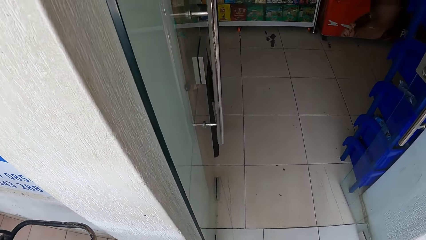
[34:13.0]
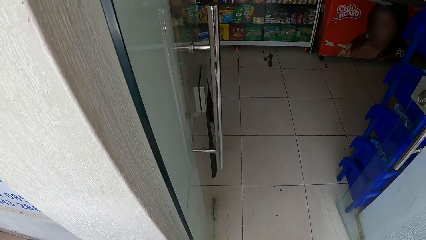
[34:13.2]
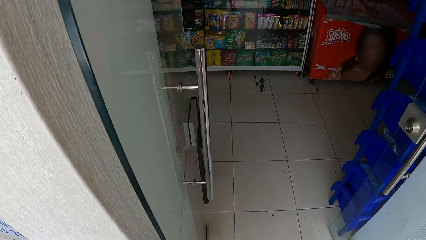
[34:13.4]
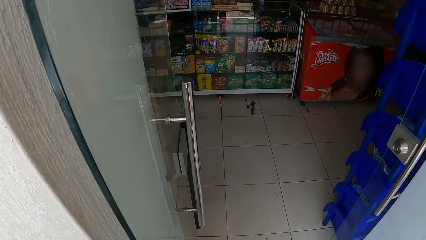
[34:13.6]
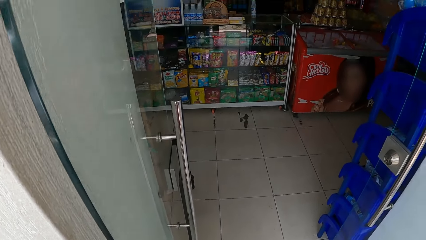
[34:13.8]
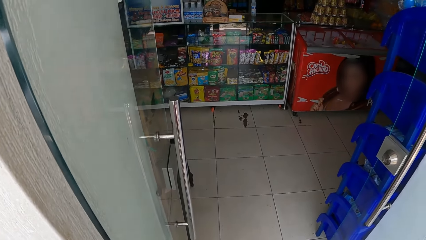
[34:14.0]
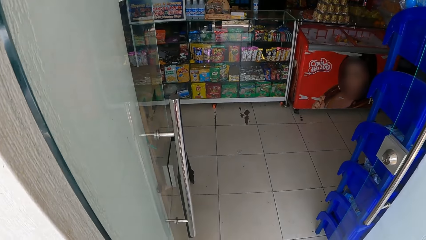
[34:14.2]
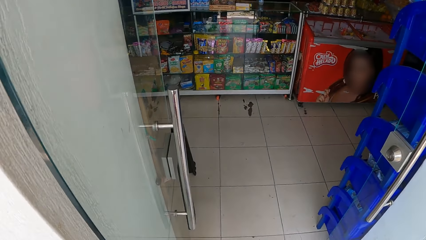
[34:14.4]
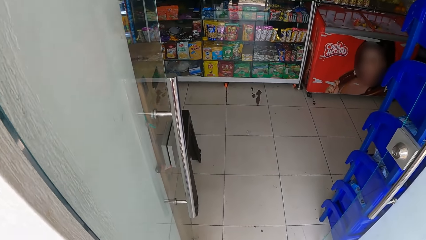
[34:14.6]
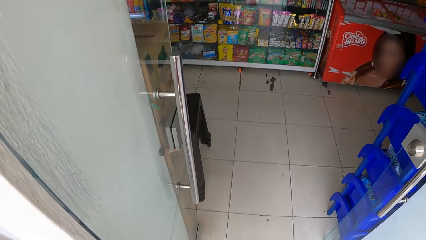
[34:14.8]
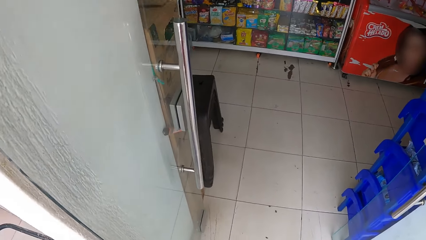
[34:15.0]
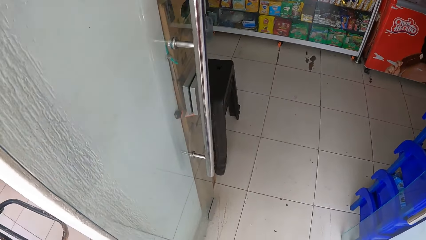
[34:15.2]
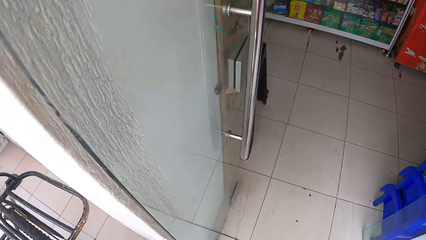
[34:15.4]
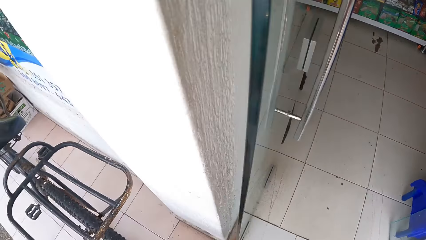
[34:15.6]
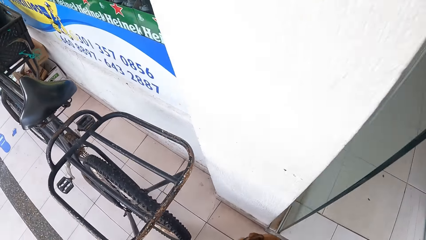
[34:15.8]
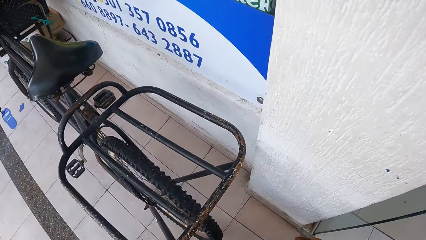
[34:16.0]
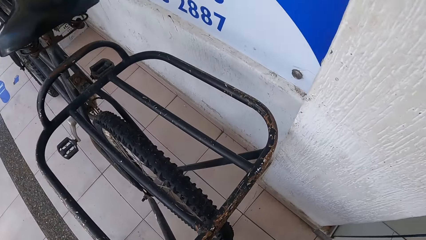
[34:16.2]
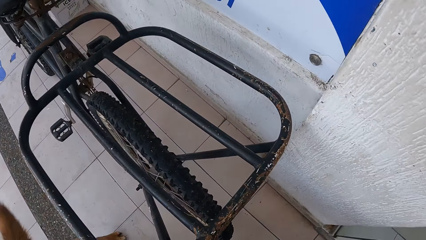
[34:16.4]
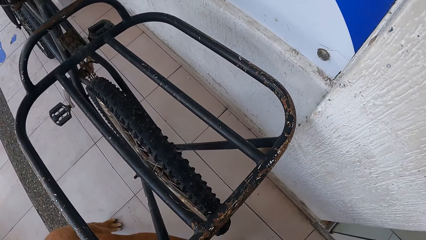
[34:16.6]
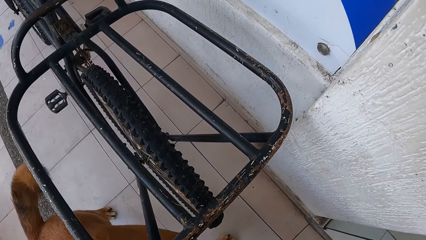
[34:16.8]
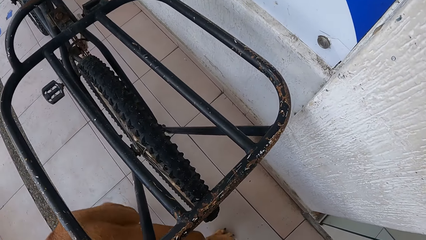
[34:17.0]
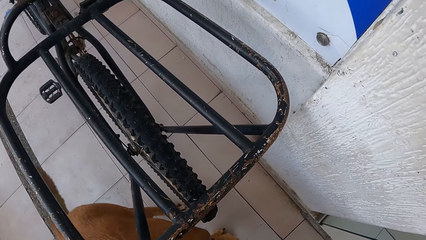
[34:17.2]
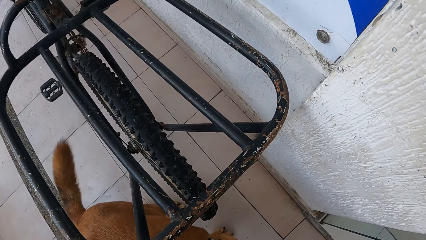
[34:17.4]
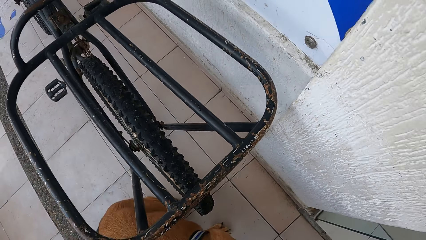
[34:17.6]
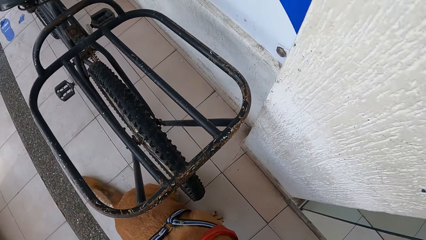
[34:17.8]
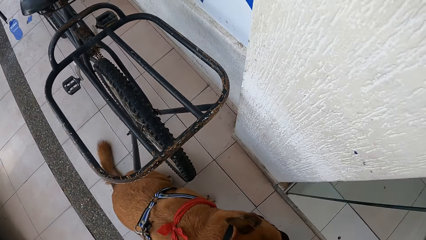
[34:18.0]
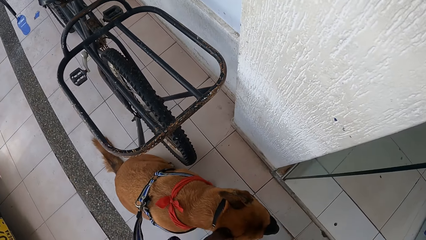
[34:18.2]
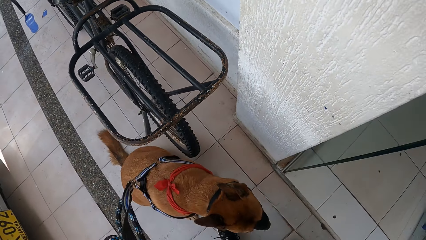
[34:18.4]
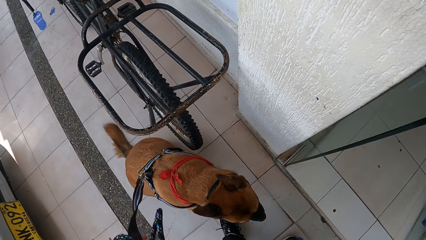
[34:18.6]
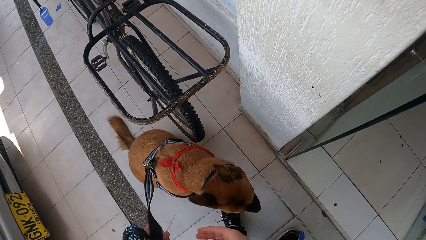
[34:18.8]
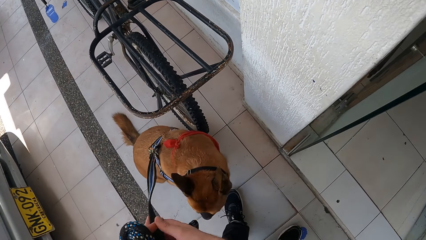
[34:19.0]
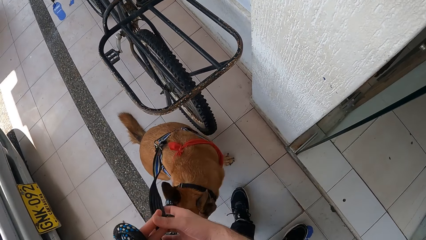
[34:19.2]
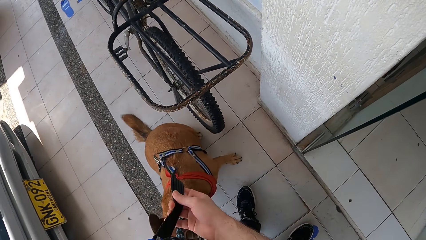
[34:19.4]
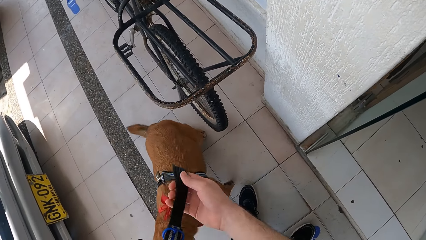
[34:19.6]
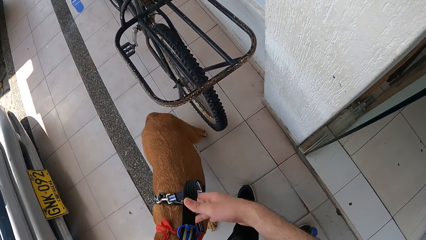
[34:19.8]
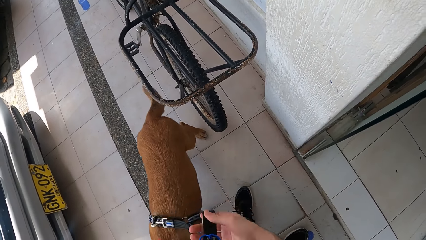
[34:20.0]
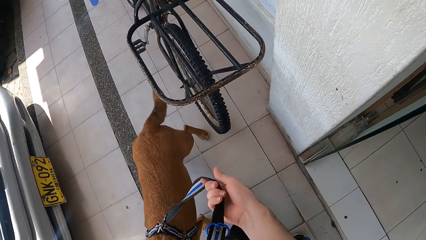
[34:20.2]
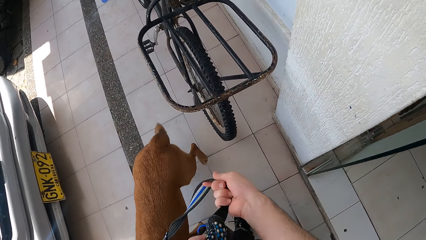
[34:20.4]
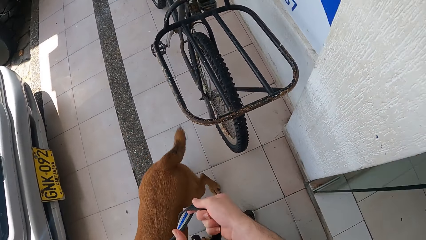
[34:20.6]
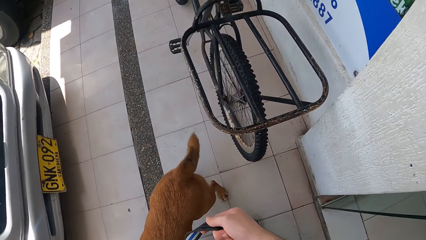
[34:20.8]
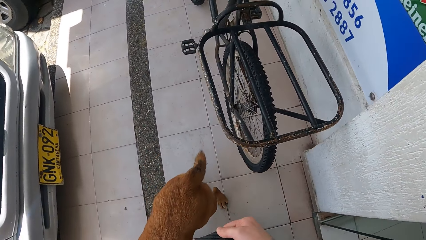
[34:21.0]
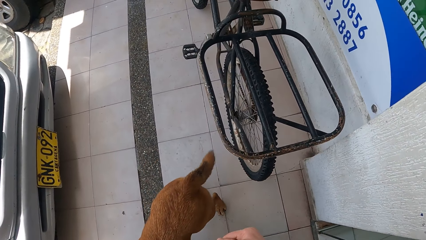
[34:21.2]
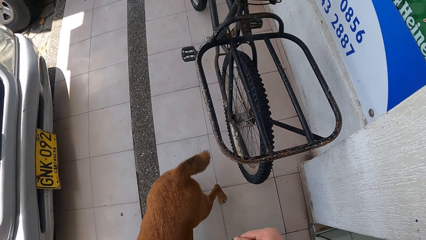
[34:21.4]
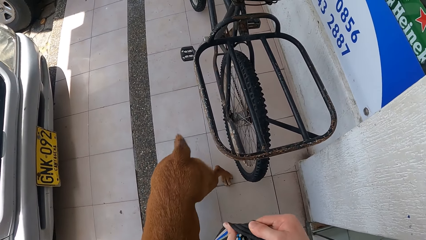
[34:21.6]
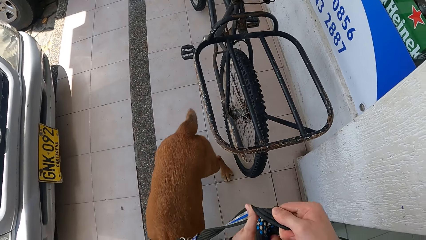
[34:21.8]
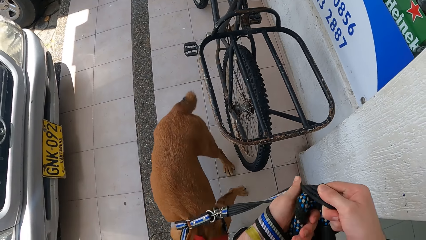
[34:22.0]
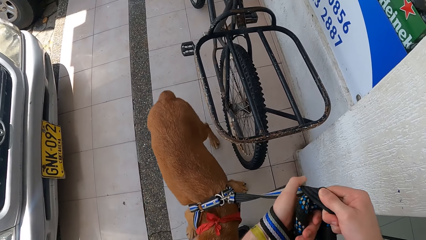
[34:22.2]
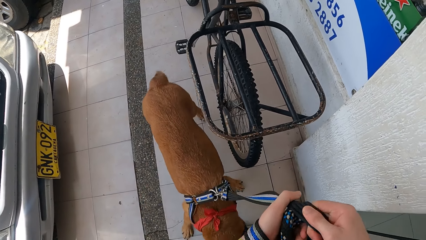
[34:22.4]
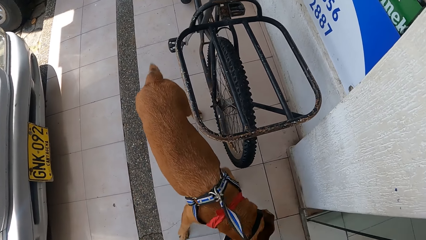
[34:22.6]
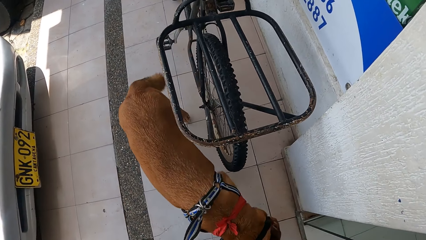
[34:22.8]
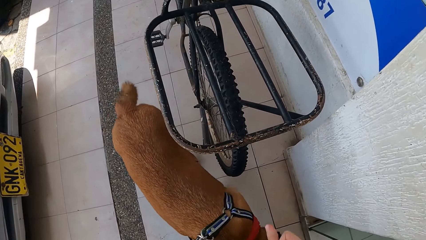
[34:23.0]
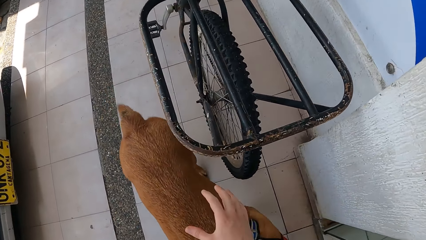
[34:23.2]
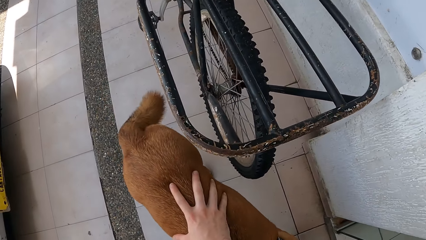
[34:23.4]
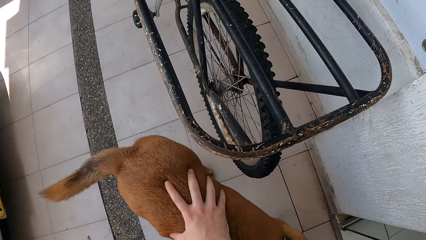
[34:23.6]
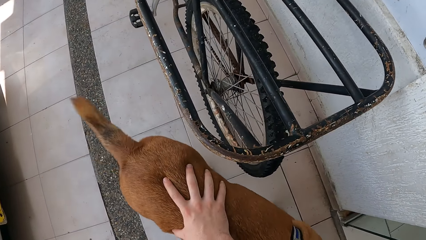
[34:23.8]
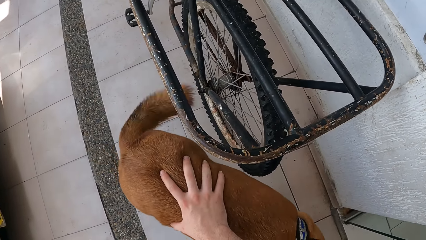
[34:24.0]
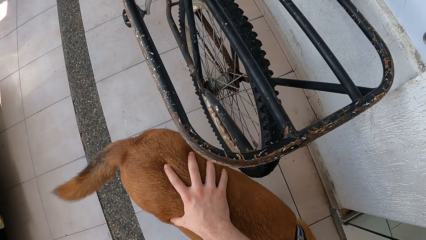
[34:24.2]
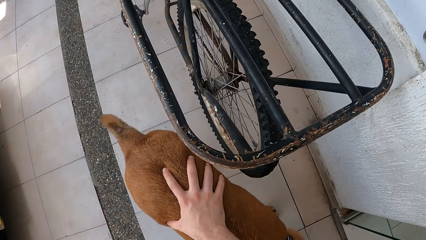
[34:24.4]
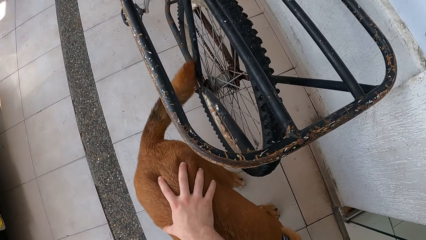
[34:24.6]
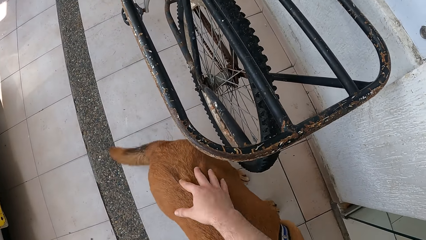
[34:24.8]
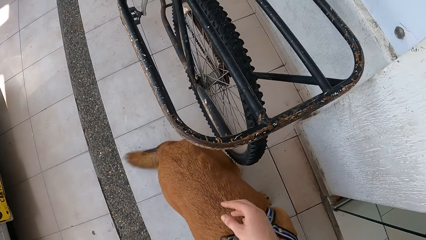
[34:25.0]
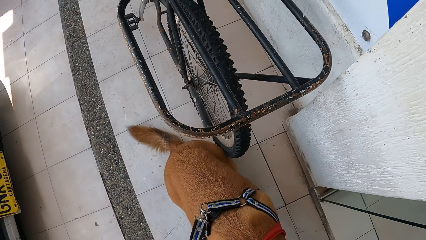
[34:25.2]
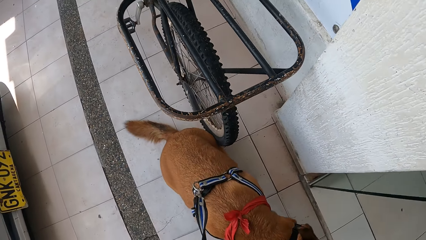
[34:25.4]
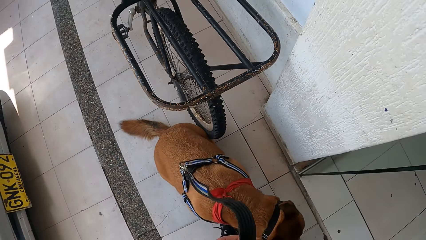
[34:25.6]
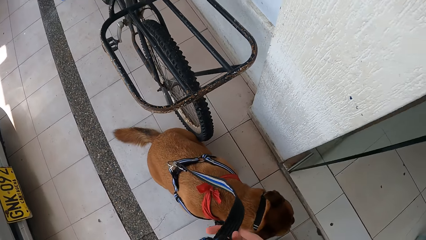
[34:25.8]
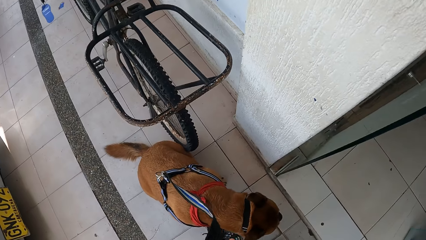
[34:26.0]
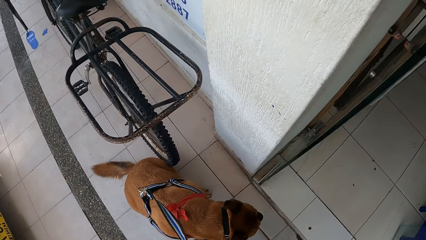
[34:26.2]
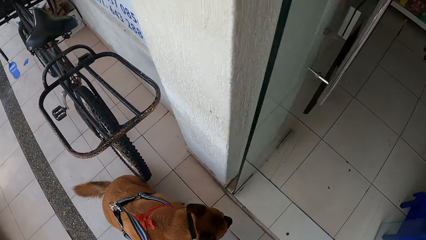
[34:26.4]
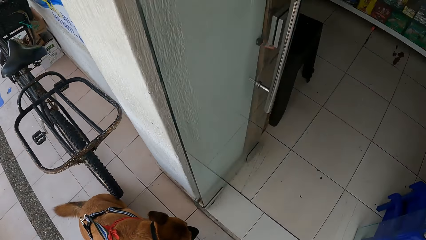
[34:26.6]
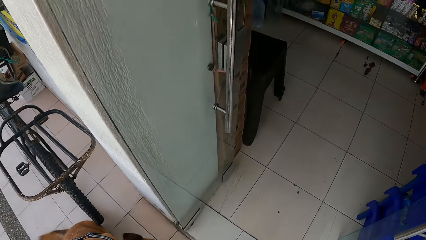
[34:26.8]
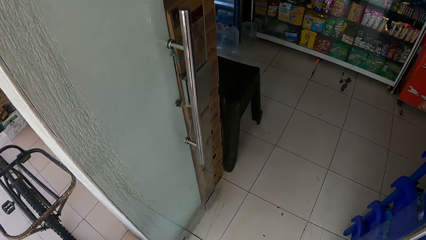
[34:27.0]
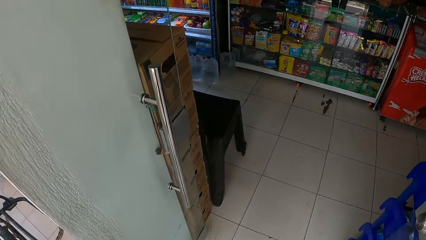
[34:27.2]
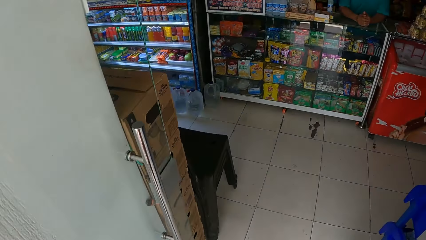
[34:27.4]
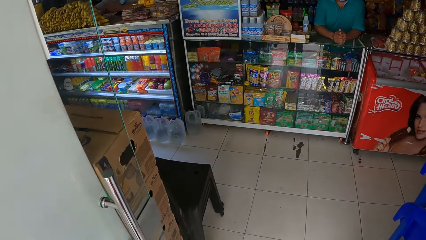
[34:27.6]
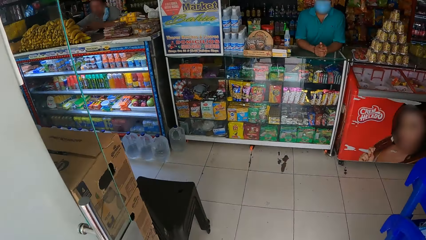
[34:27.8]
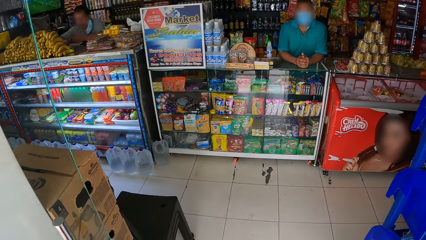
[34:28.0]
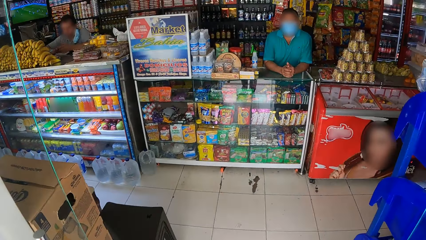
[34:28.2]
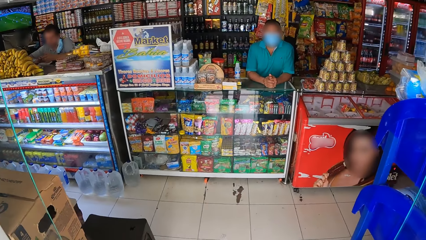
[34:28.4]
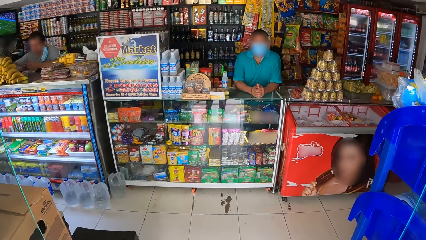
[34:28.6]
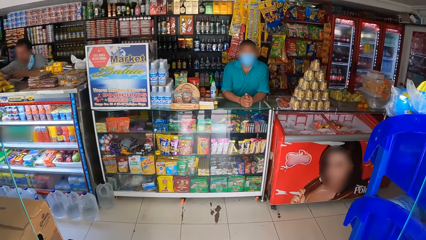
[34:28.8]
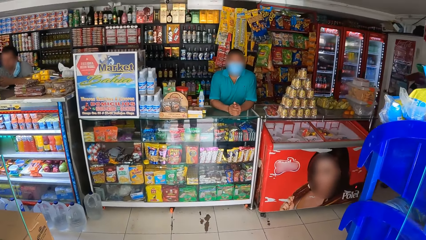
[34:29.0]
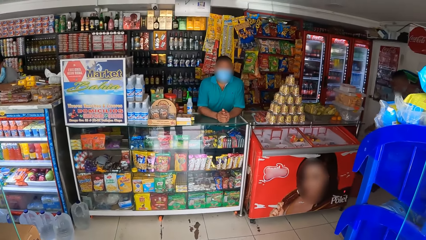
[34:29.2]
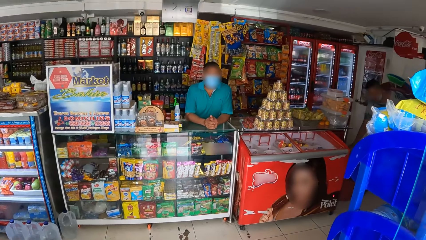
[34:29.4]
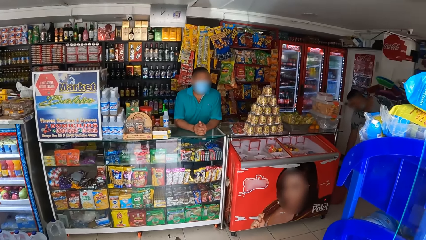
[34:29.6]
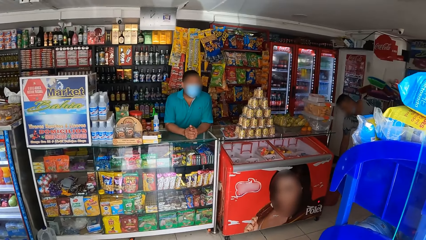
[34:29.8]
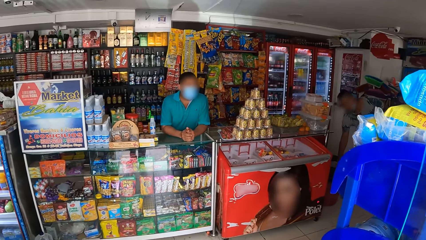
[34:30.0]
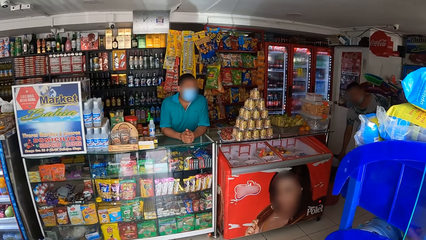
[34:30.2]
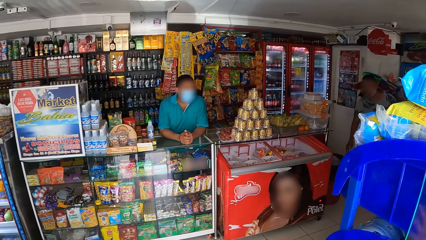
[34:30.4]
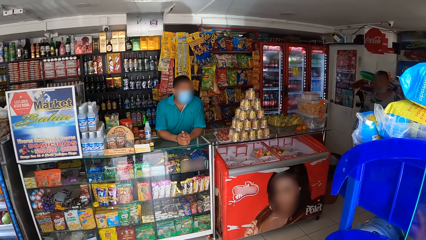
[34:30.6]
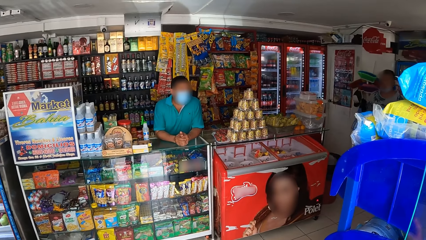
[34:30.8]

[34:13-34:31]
The camera wearer walks a dog in a supermarket. They look around the supermarket. They adjust a dog leash. They look at the dog. They pat the dog. They look around the supermarket. They walk the dog in the supermarket.
